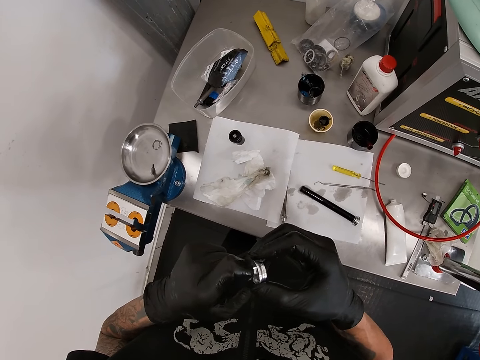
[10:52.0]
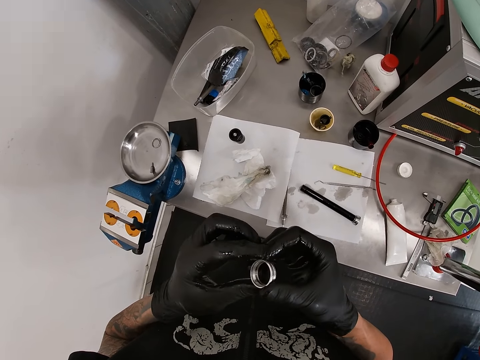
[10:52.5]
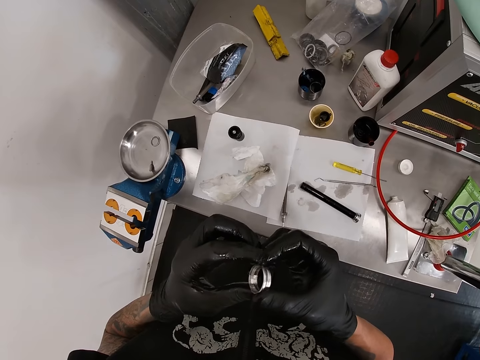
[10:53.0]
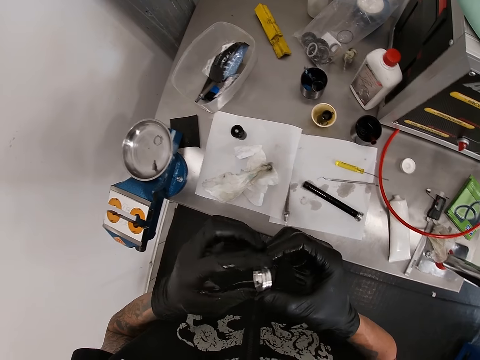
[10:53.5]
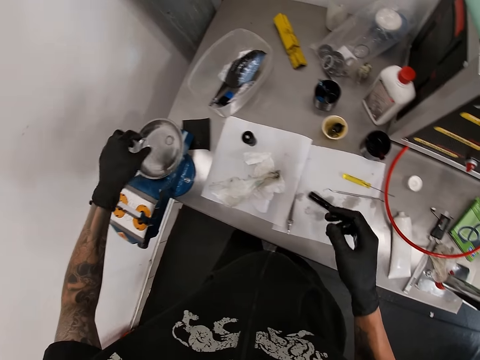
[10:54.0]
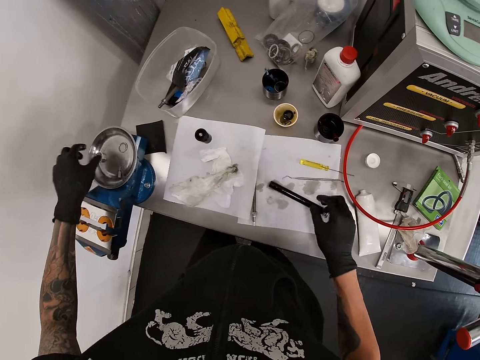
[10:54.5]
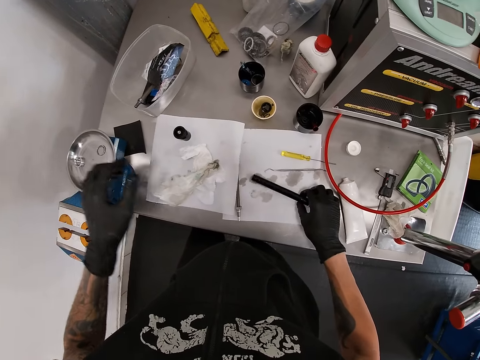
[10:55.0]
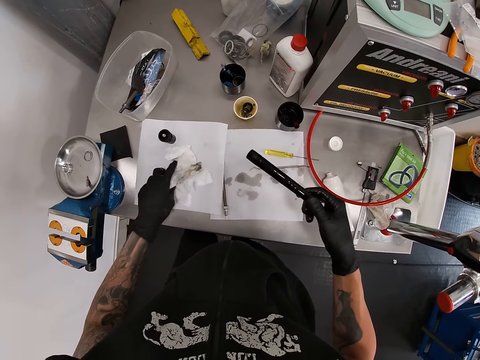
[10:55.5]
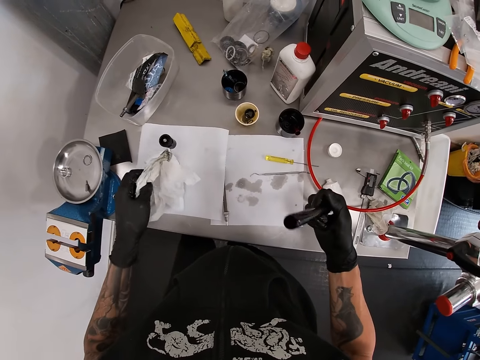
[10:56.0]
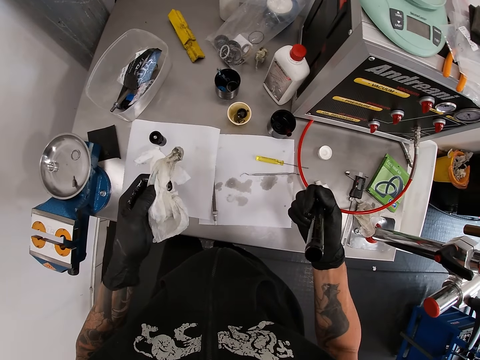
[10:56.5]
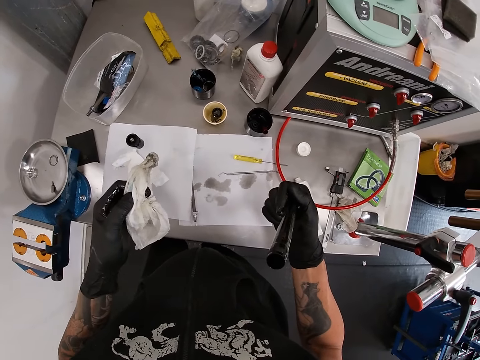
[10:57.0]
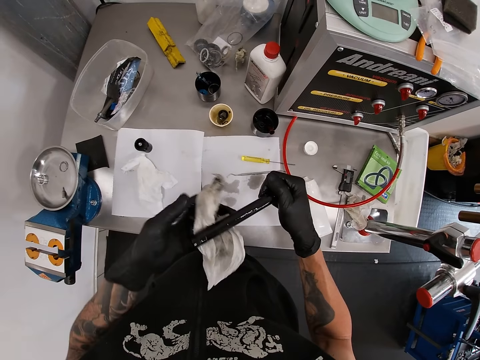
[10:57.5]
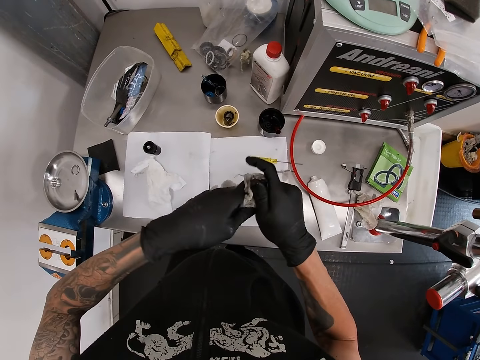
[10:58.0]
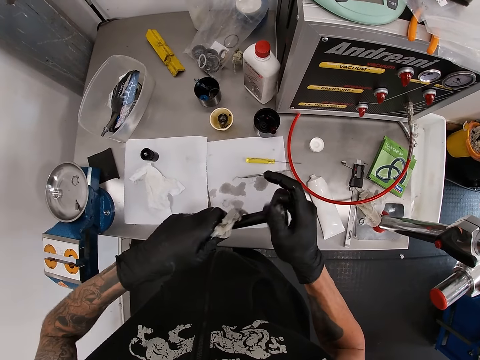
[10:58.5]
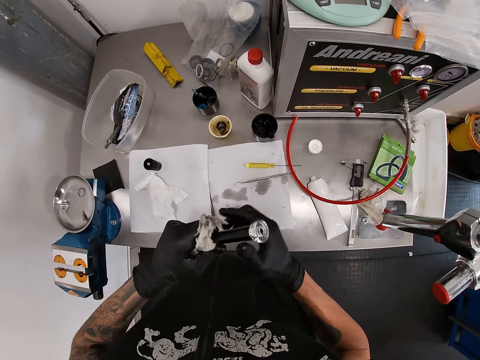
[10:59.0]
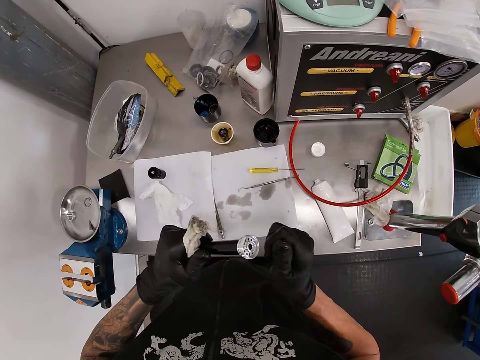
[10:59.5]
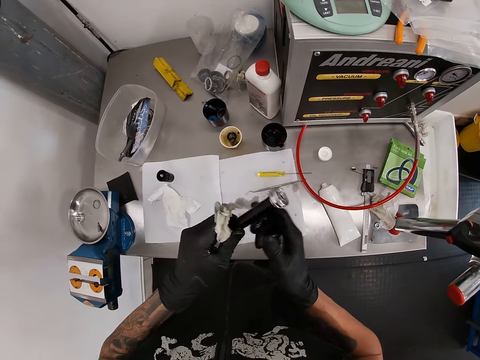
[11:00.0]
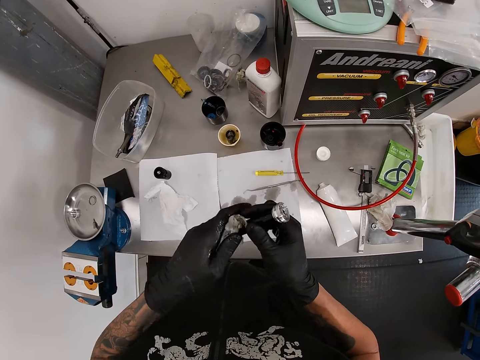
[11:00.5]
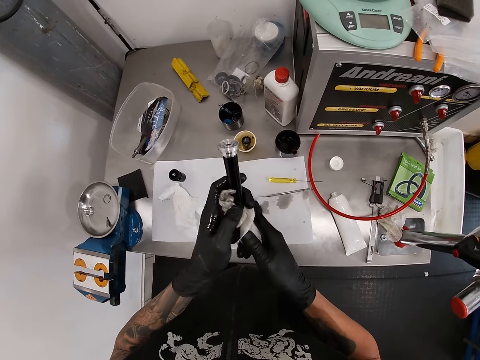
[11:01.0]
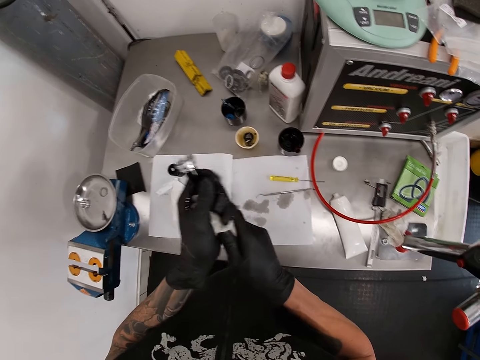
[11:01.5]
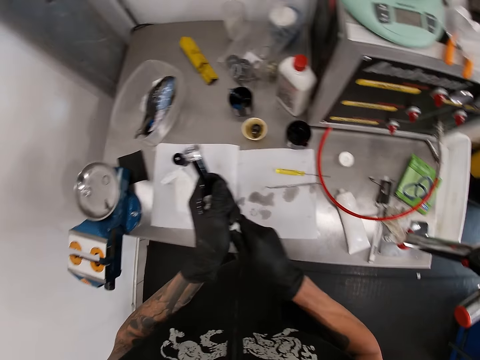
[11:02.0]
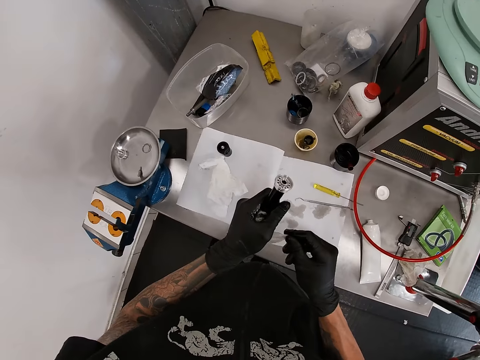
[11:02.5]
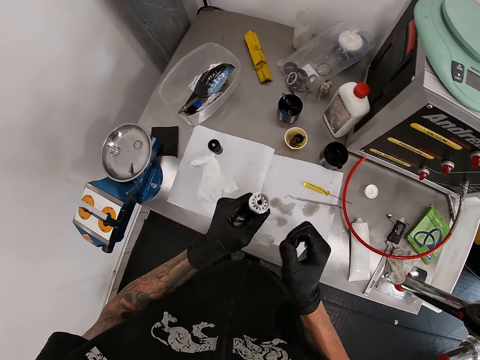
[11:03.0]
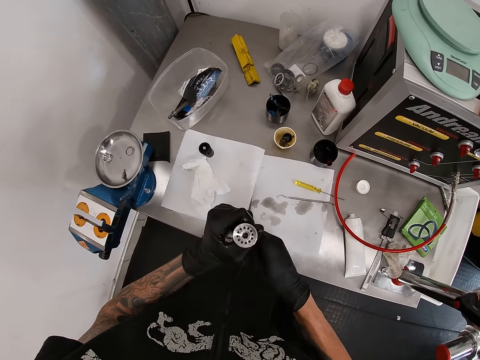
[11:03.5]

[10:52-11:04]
The camera wearer adjusts a nut or ring on his hands. He drops the ring in his left gloved hand into the steel plate. He lifts the top of the dropper post on the paper towel with his right gloved hand. He lifts the paper towel on the workbench with his left gloved hand. He wipes the top of the dropper post in his right gloved hand with the paper towel.

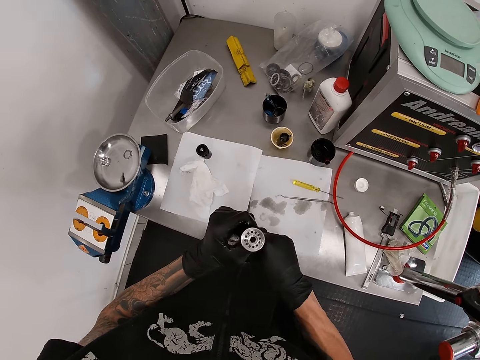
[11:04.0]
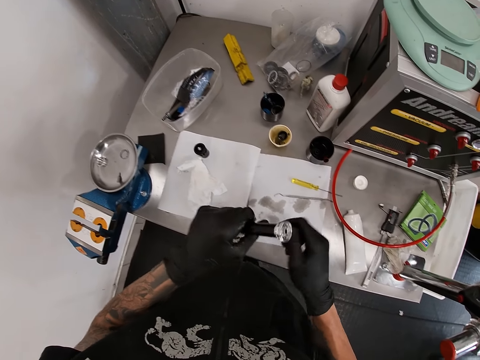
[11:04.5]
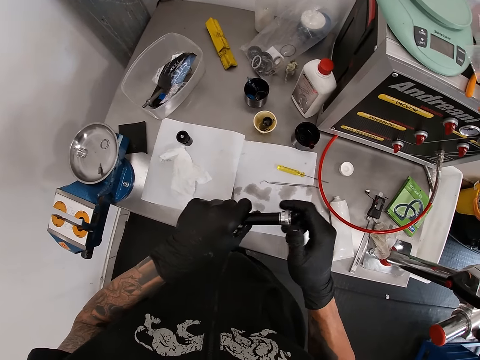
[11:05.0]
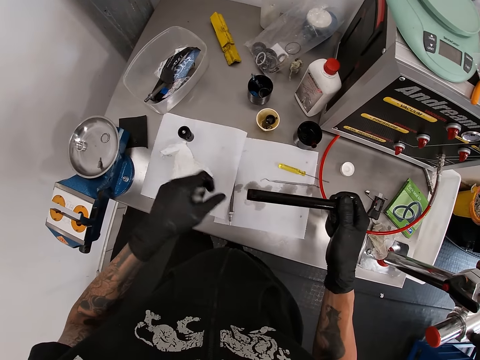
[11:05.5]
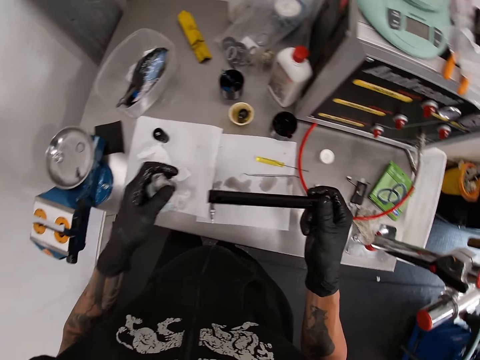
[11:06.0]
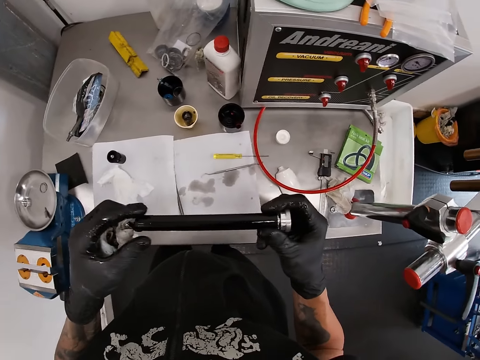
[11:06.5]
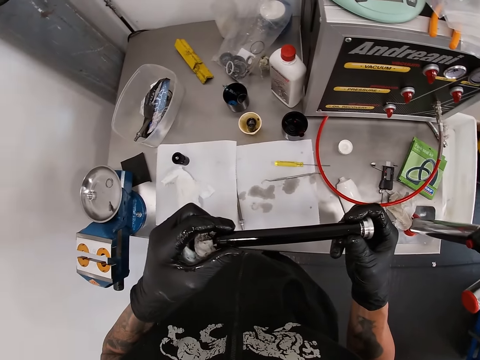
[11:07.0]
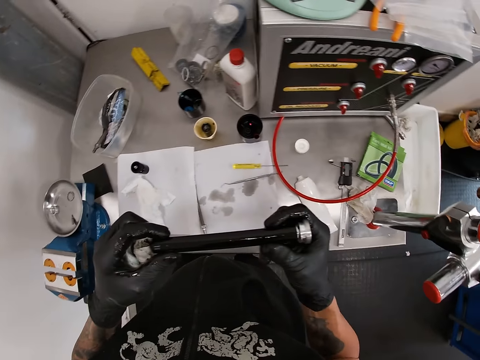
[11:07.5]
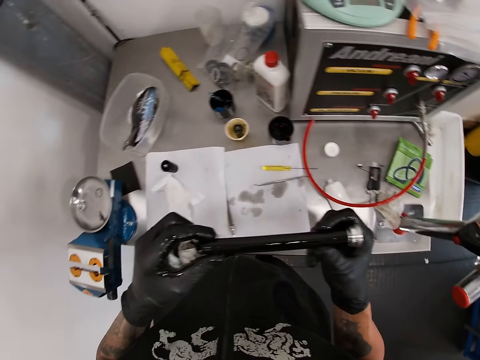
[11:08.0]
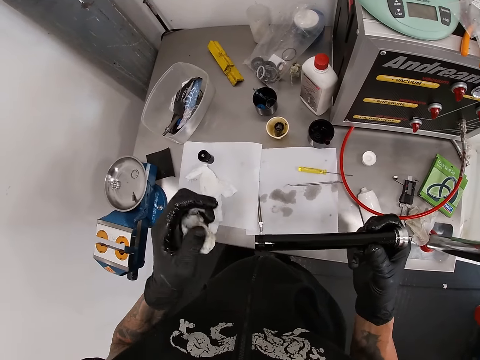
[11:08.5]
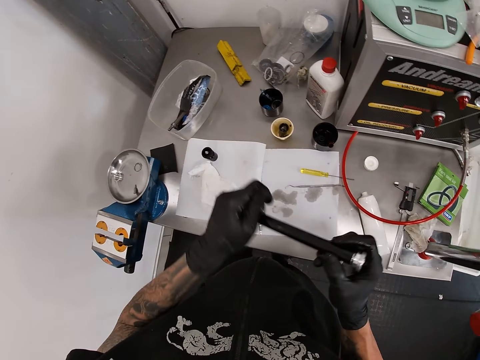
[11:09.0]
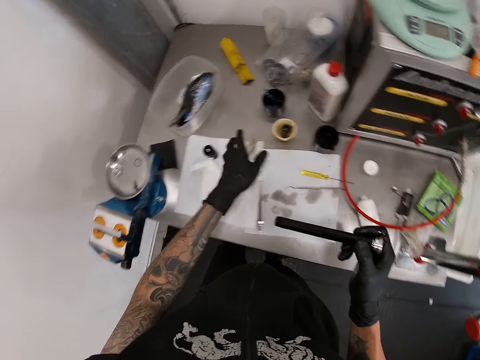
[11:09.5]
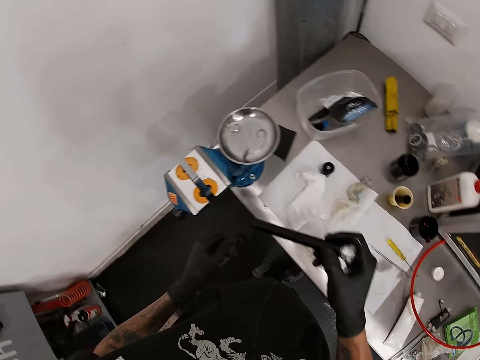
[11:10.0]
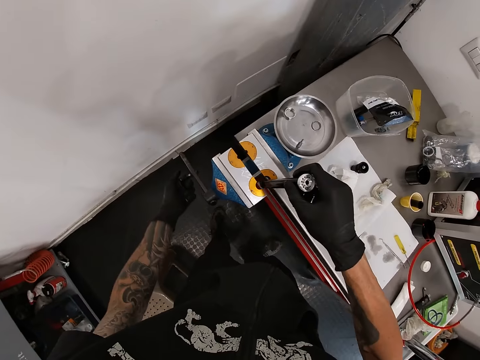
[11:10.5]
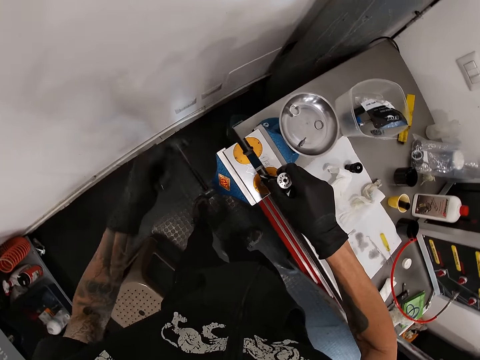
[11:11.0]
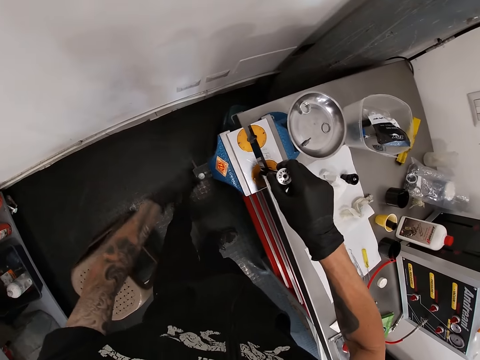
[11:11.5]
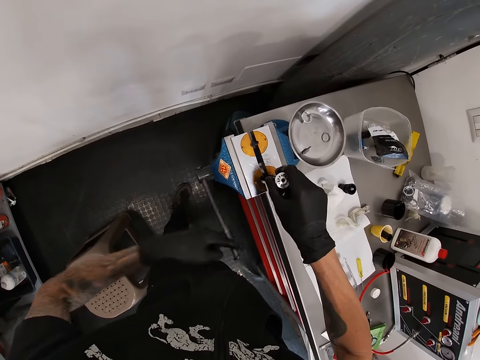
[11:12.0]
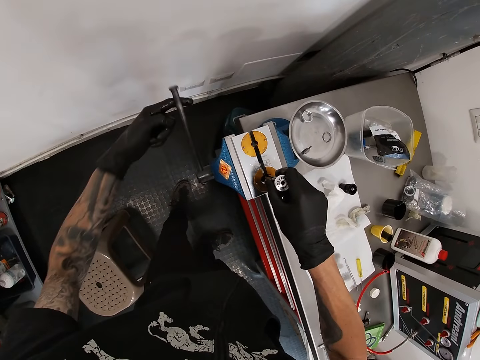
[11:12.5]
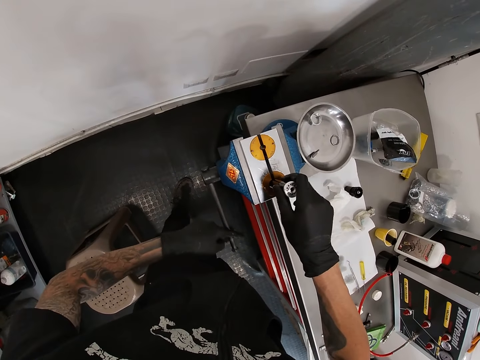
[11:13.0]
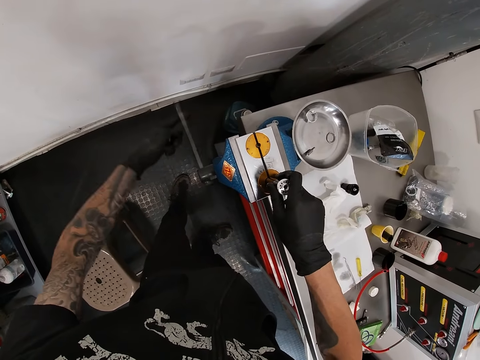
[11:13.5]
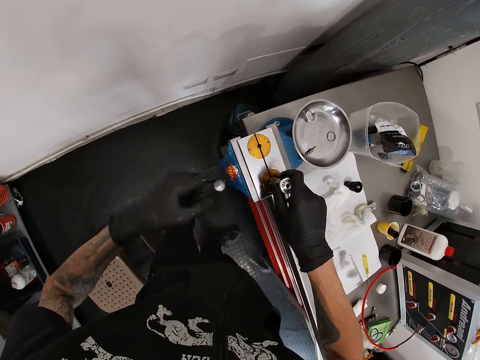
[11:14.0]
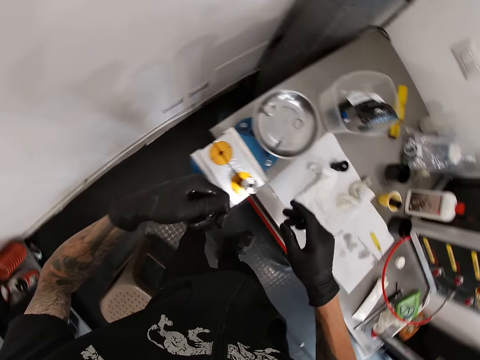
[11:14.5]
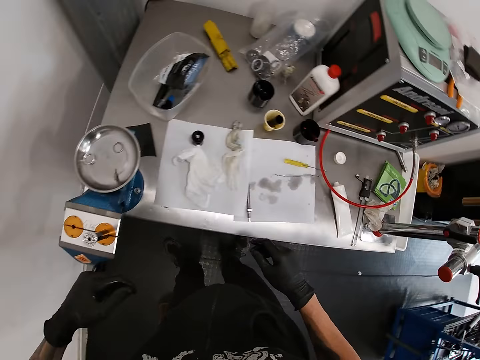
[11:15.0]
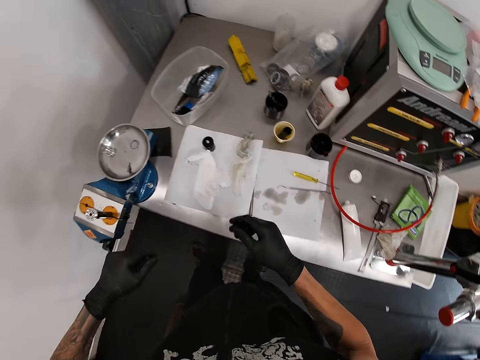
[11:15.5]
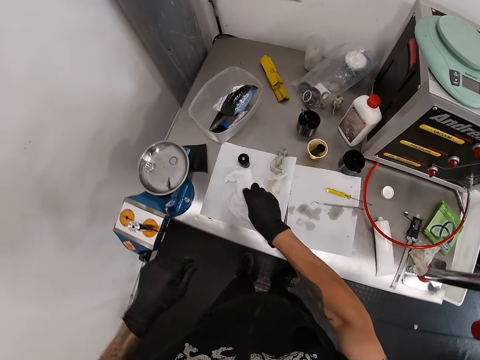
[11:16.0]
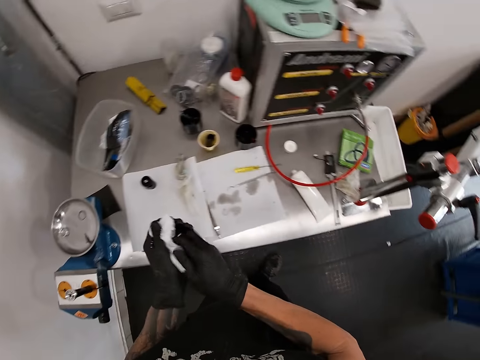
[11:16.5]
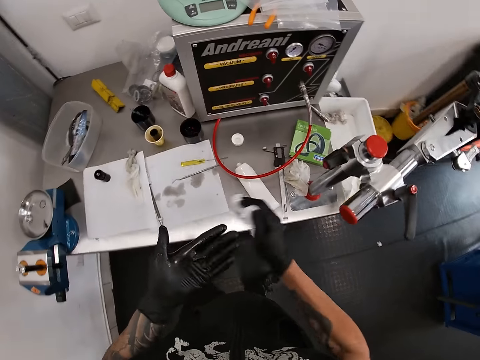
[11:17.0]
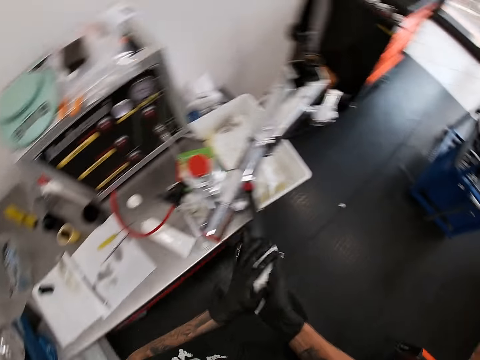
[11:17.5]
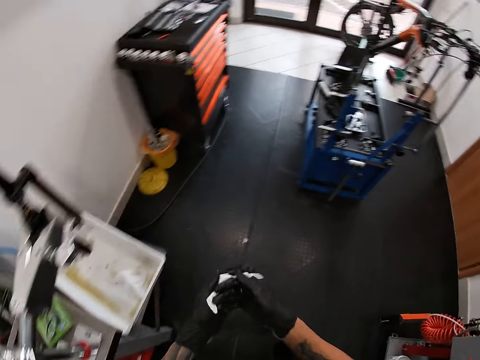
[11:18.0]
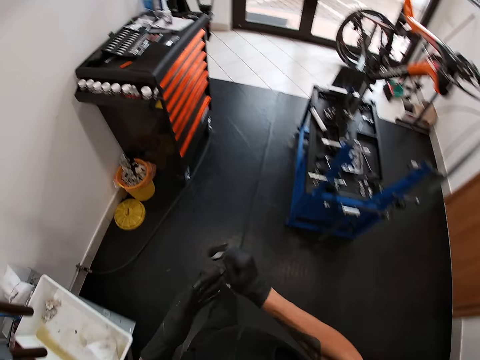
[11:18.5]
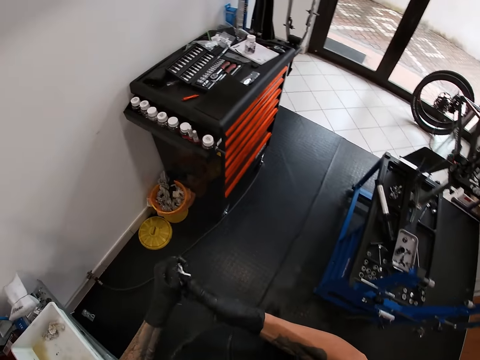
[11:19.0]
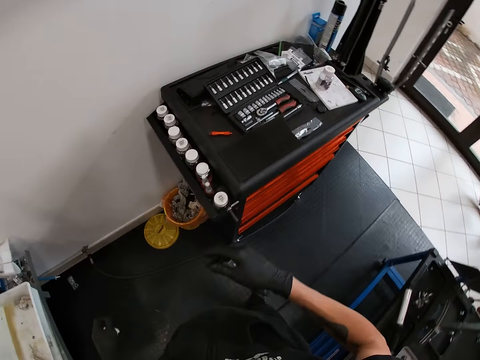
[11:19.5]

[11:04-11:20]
The camera wearer adjusts a rod or top of the dropper post on his hands. He wipes the rod with a piece of tissue paper or paper towel. He holds the top of the dropper post with his gloved hands. He looks around a garage. He wipes the body of the dropper post in his right gloved hand. He drops the paper towel in his left gloved hand on the workbench. He inserts the top of the dropper post into the workbench vice or calipers. He tightens the workbench vice with his left gloved hand. He swings the calipers on a table. He looks around the garage. He lifts the paper towel on the workbench with his right gloved hand. He wipes his gloved hands with the paper towel. He walks around the garage.
